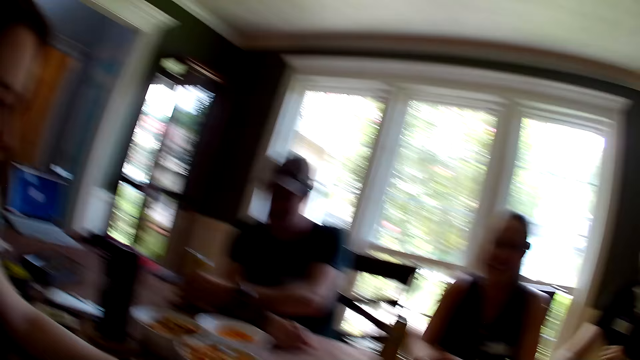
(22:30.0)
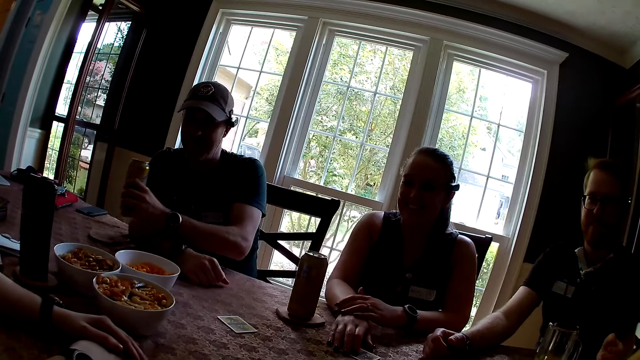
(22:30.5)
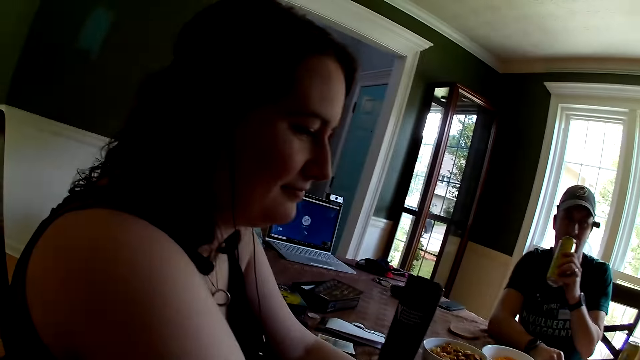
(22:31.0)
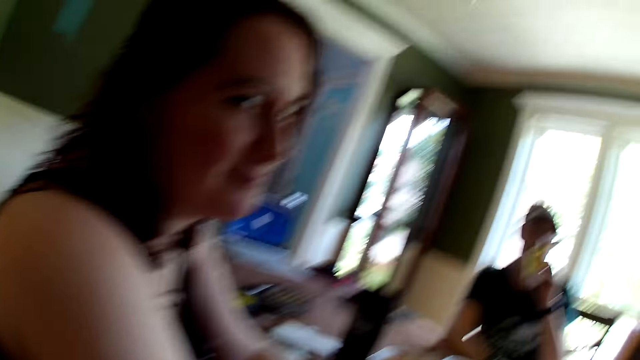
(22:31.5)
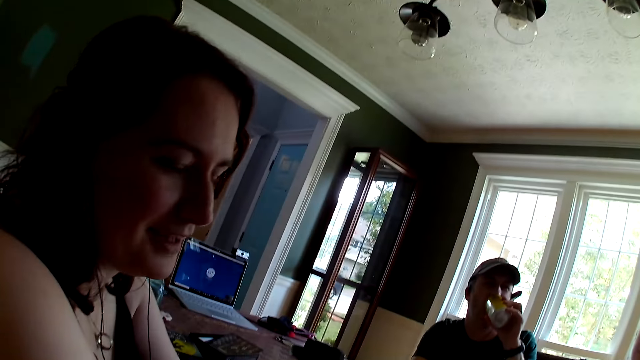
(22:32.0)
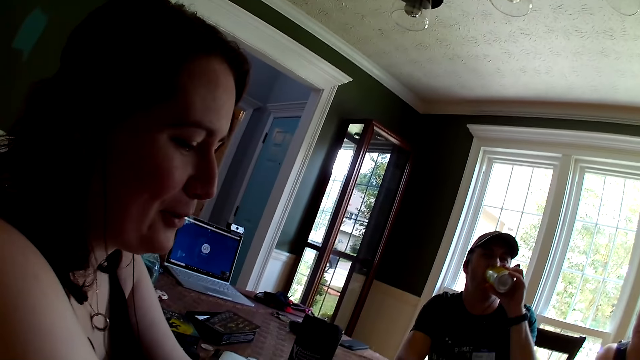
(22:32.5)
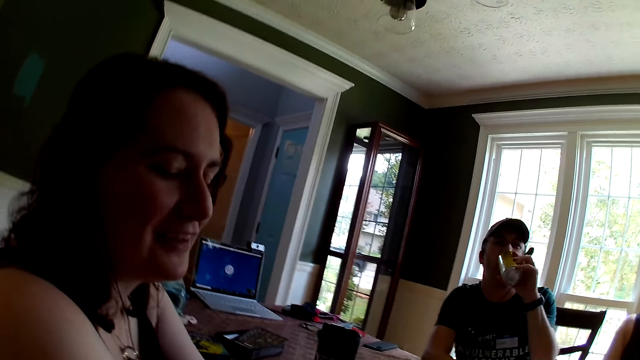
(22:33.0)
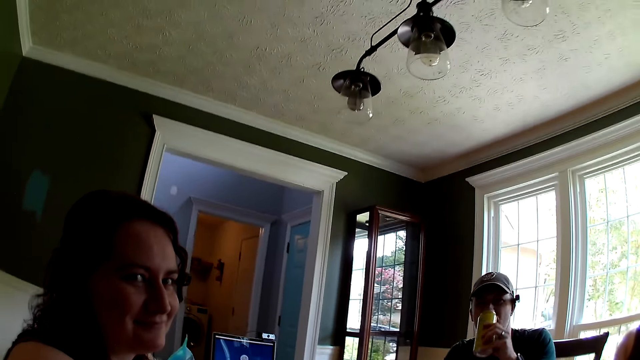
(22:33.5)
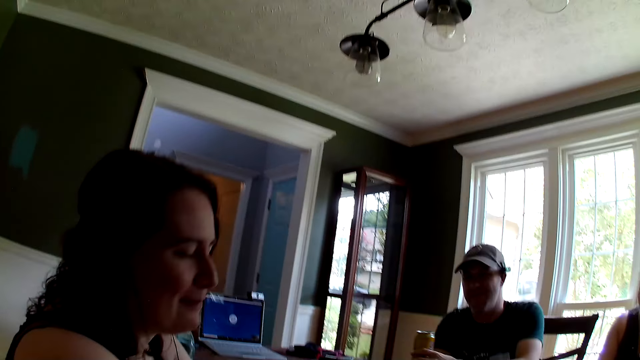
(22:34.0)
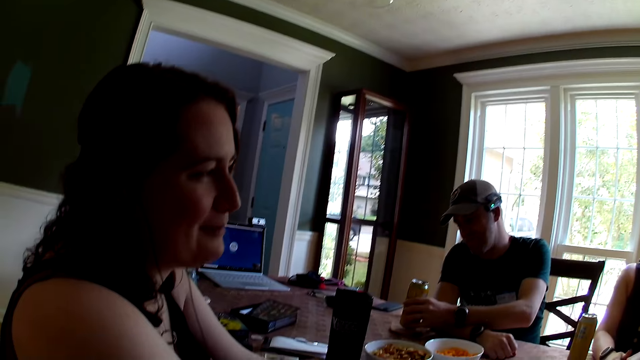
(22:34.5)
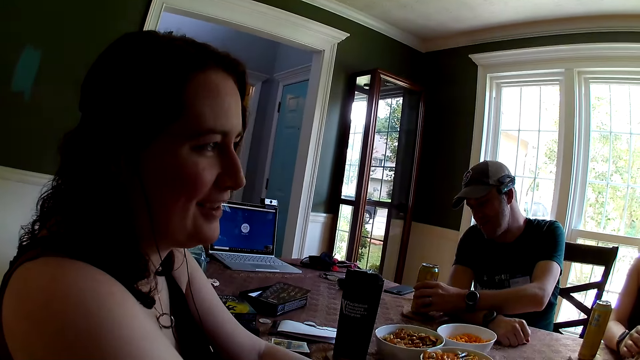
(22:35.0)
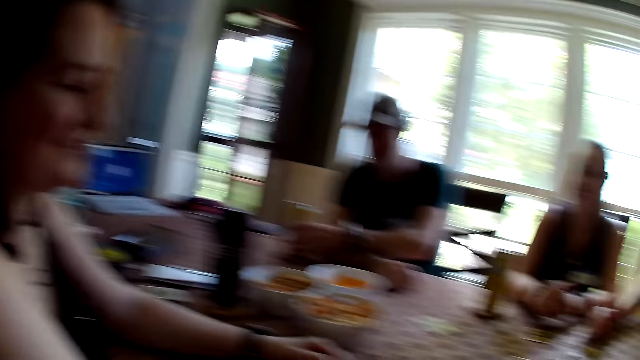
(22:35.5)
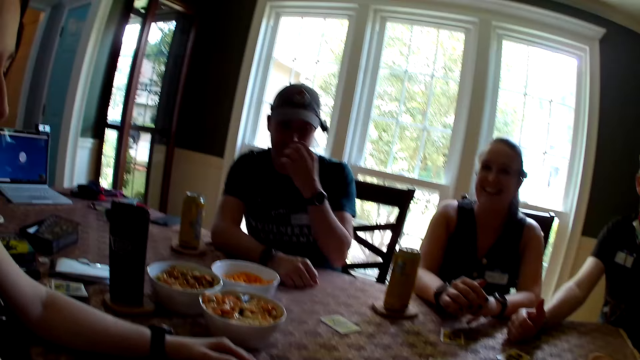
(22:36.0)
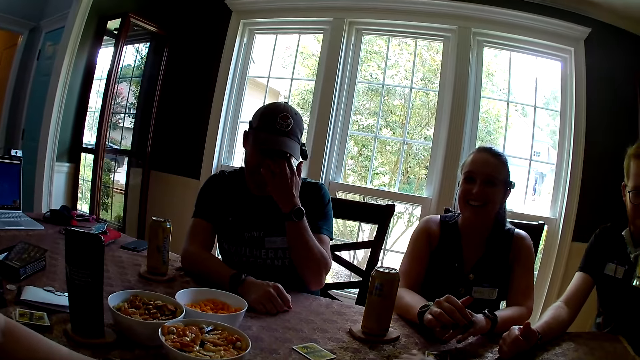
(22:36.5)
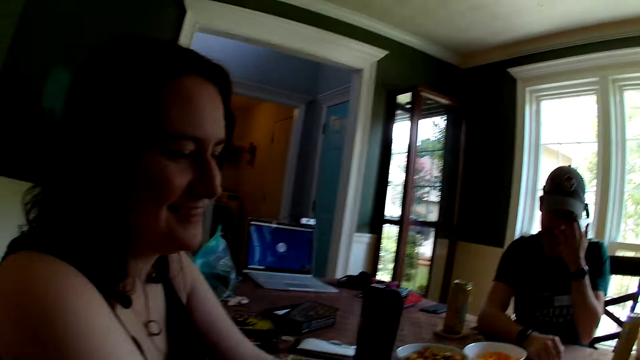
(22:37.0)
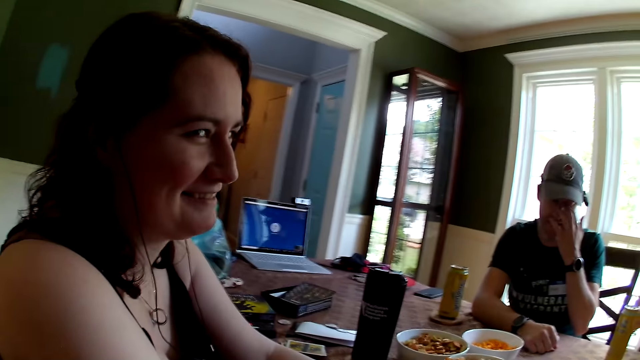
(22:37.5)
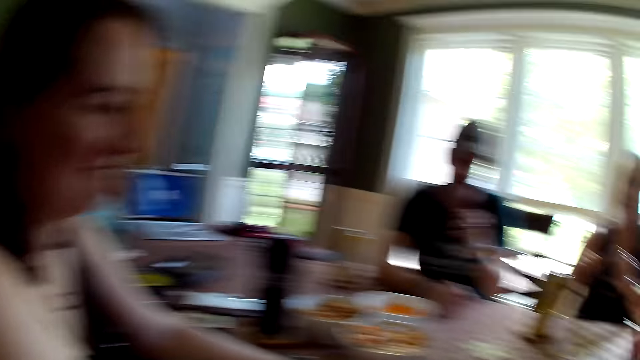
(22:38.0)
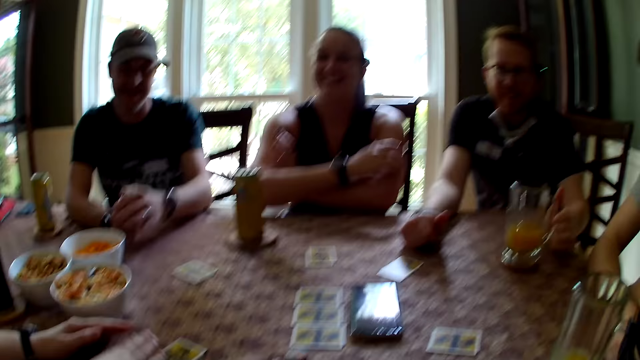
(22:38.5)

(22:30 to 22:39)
The man picks up the can drink on the drink coaster with his left hand. He drinks from the can drink in his left hand. He places the can drink on the drink coaster with his left hand. The camera wearer interacts with the lady.

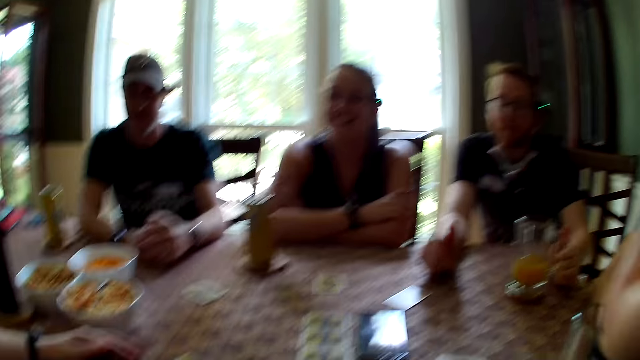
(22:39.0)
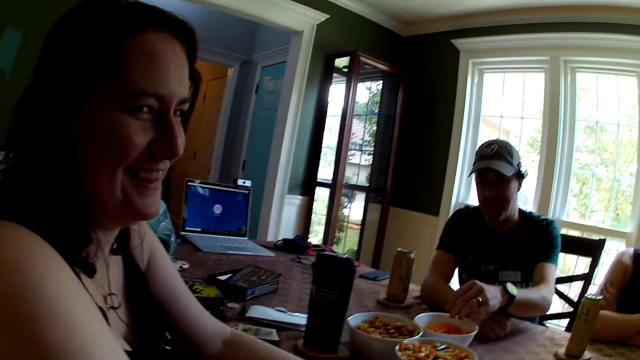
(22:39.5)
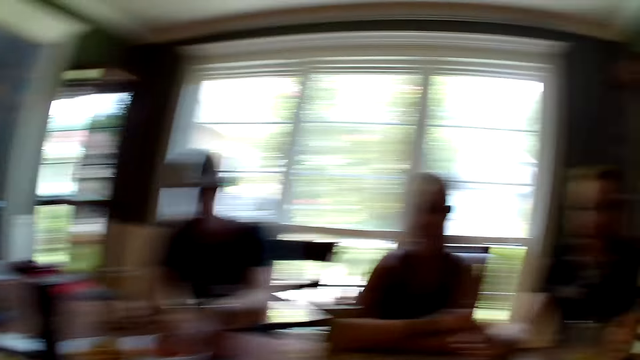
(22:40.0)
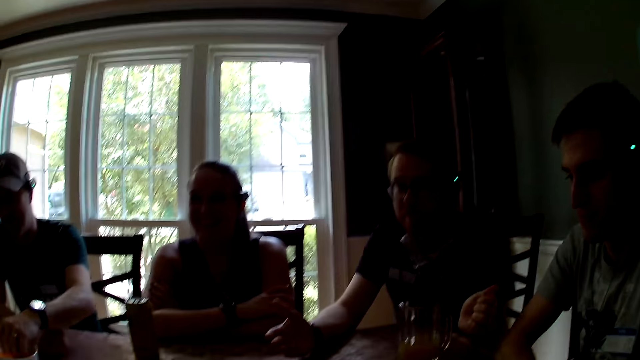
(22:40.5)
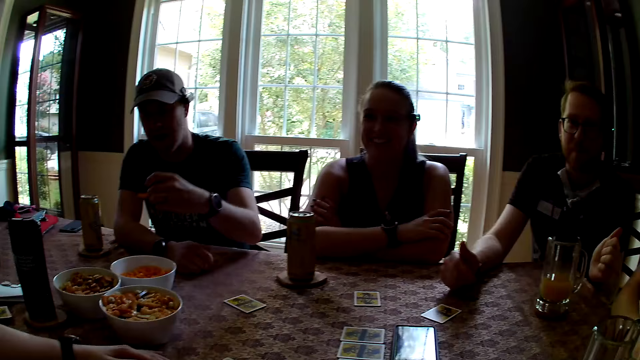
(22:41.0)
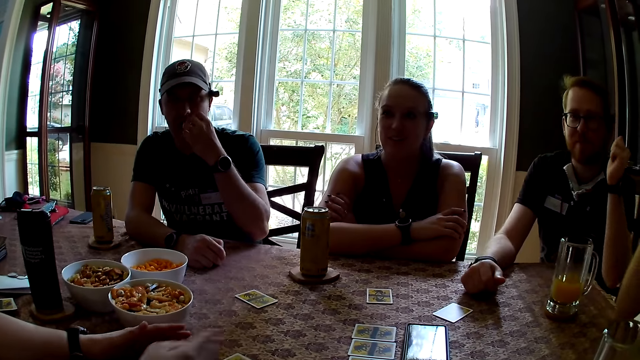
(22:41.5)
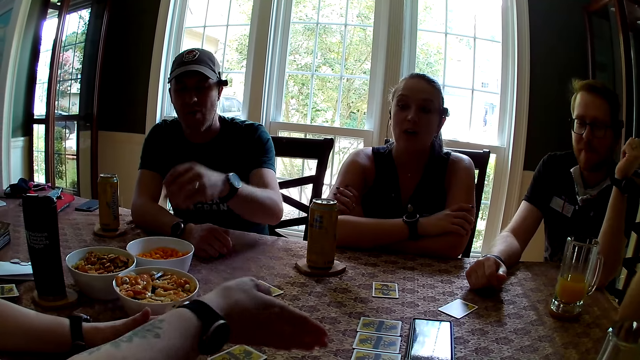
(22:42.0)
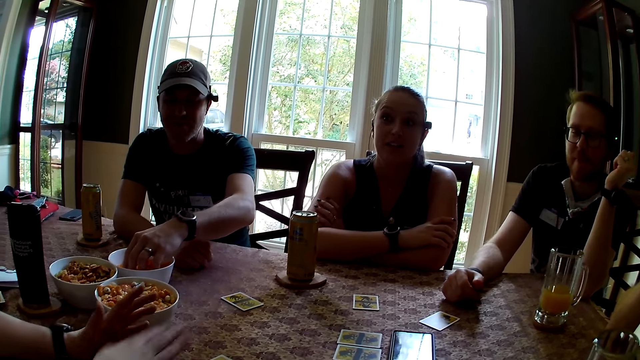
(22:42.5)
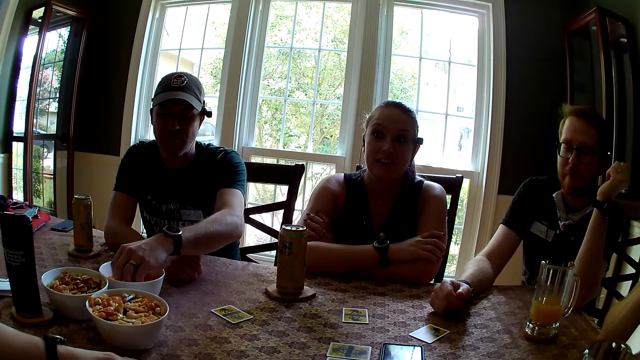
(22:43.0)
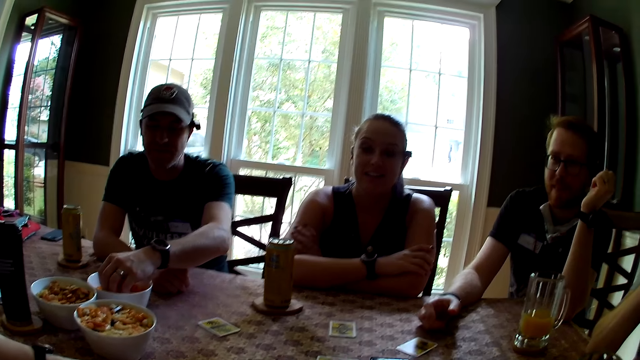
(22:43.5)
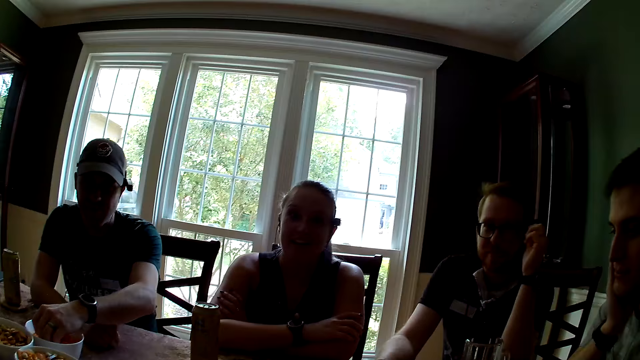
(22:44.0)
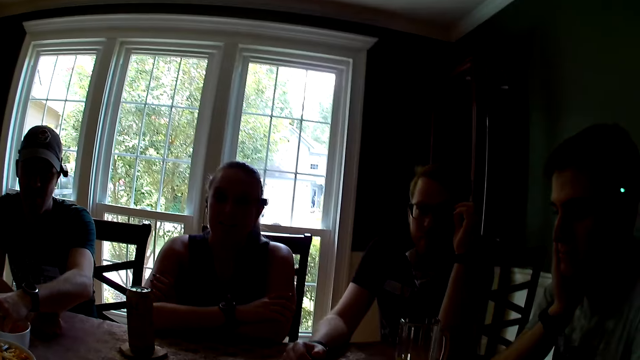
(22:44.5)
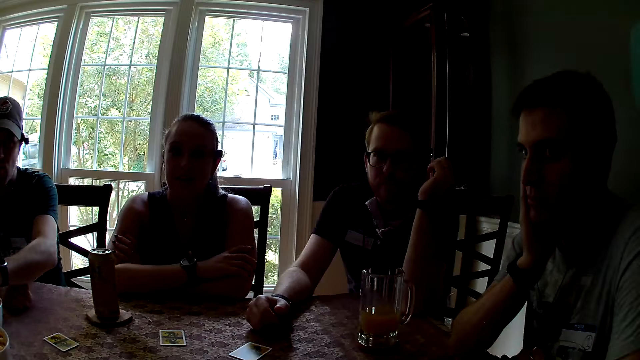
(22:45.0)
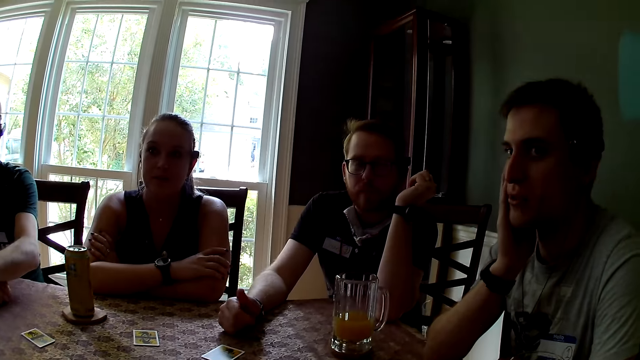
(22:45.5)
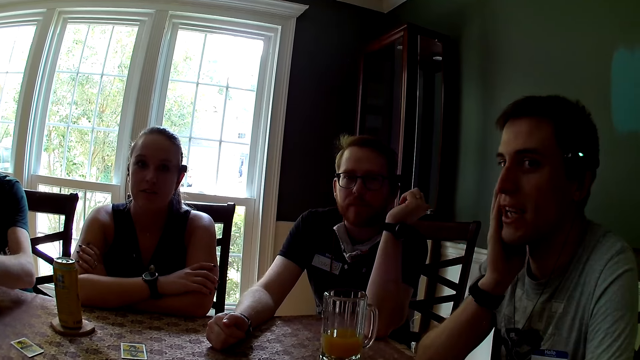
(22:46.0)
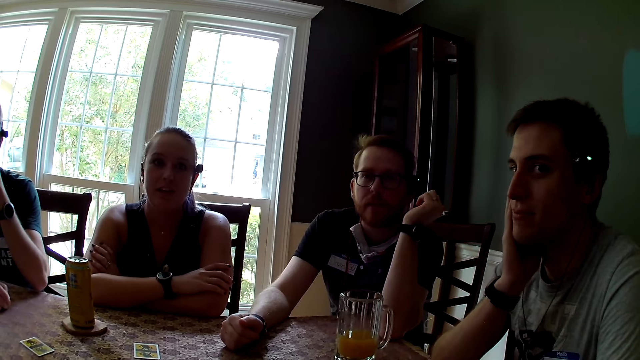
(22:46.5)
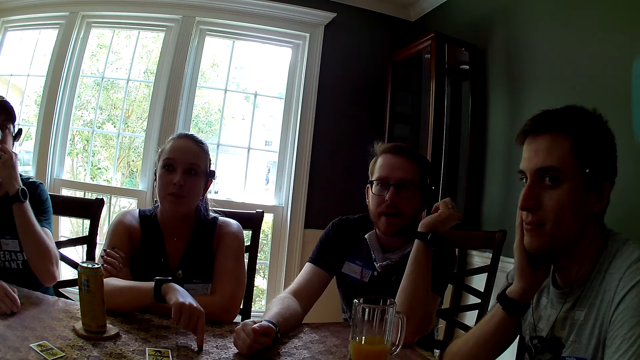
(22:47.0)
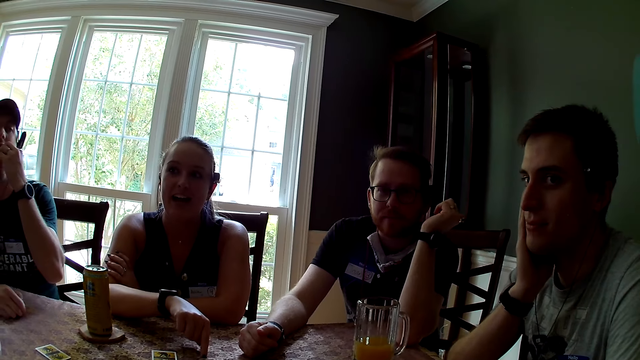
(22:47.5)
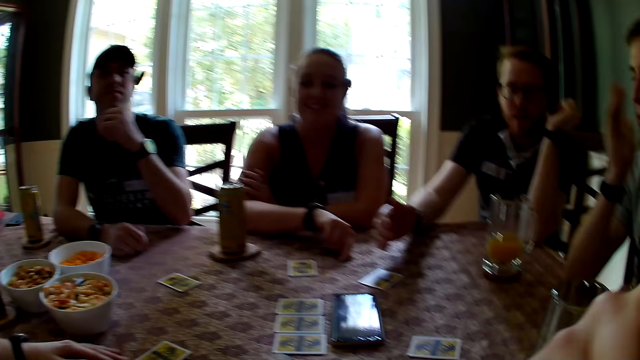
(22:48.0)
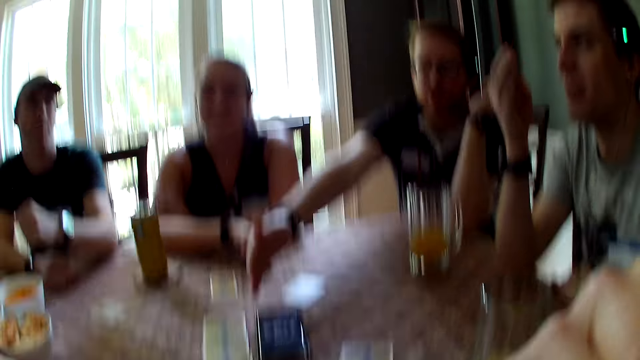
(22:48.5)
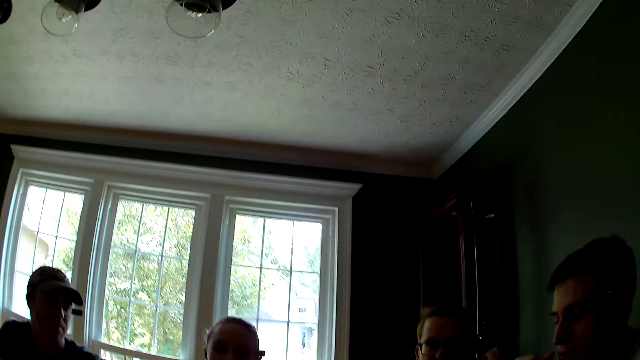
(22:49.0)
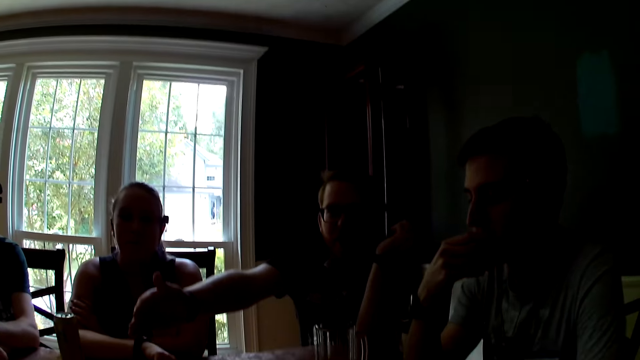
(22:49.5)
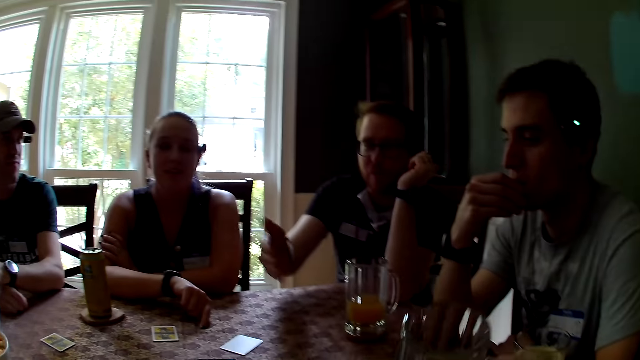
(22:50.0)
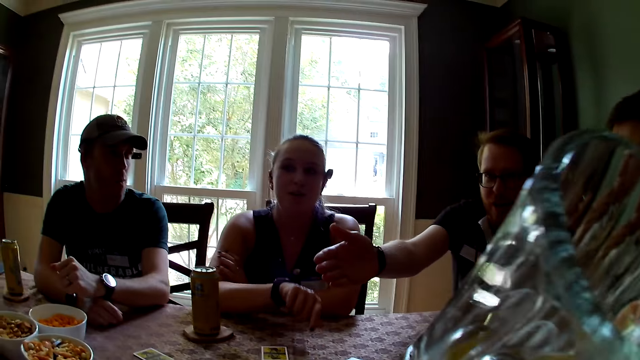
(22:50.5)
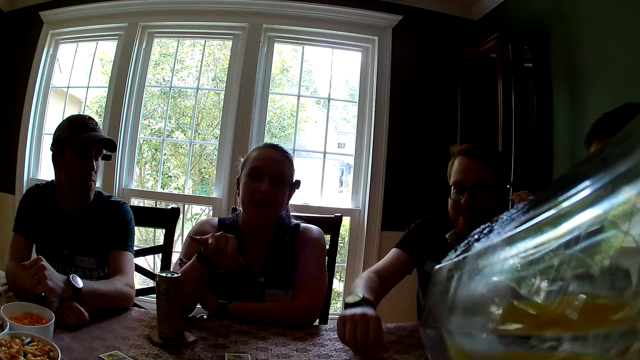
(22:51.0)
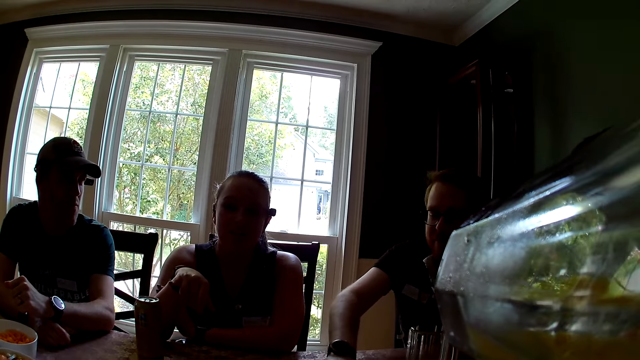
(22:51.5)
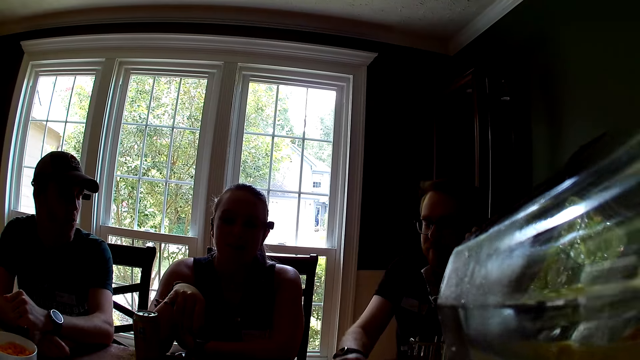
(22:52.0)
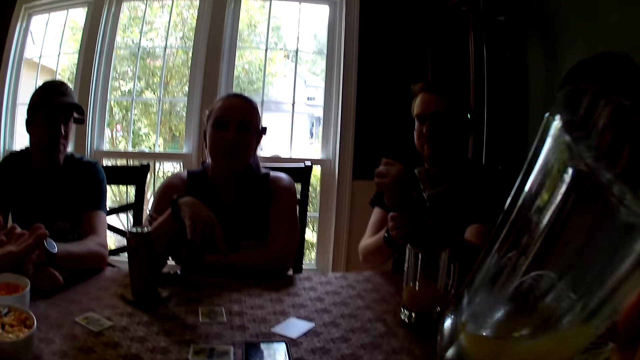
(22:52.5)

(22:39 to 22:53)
The man picks up a snack from the bowl. He dips his left hand into the bowl of cheese balls. The lady points at the poker cards on the table. The camera wearer speaks. The man speaks and holds his cheek. Another lady taps the table with her fingers and speaks. Another man eats something. A third man makes gestures with his hands and speaks to the camera wearer. The camera wearer picks up a glass cup on the table with her right hand. She drinks from the glass cup in her right hand. The other lady speaks and makes gestures with her hand.
